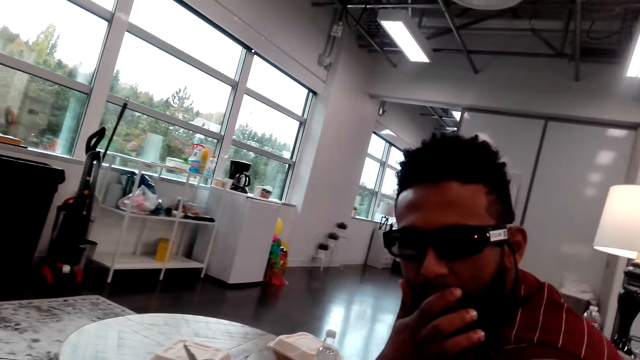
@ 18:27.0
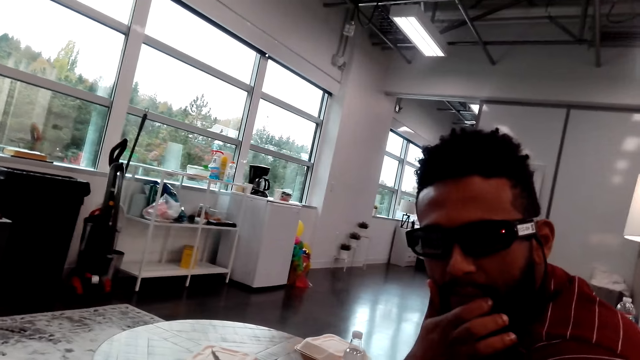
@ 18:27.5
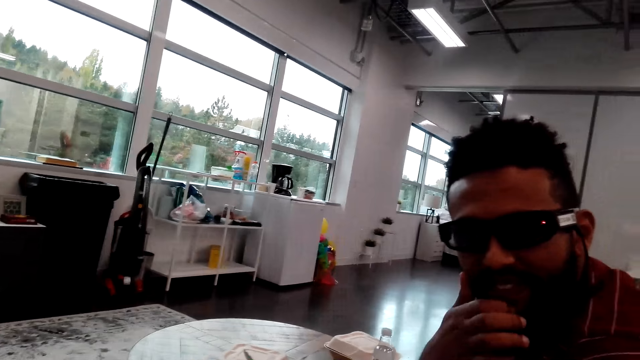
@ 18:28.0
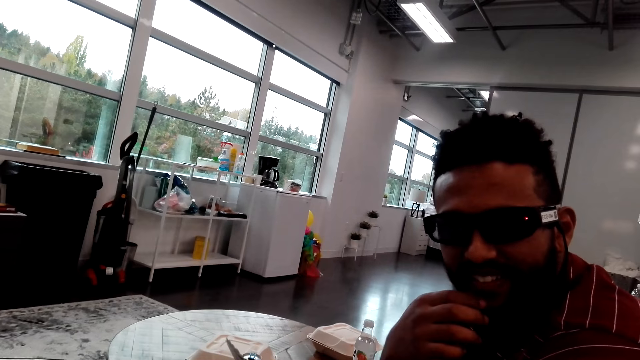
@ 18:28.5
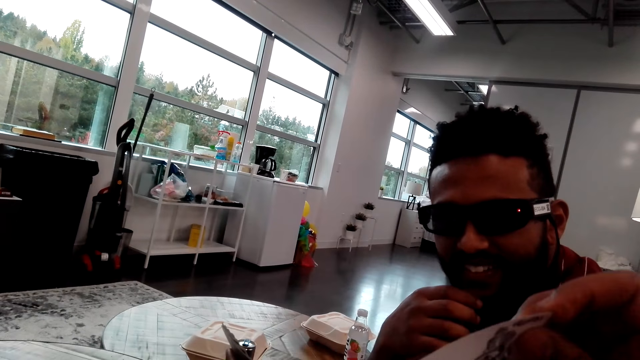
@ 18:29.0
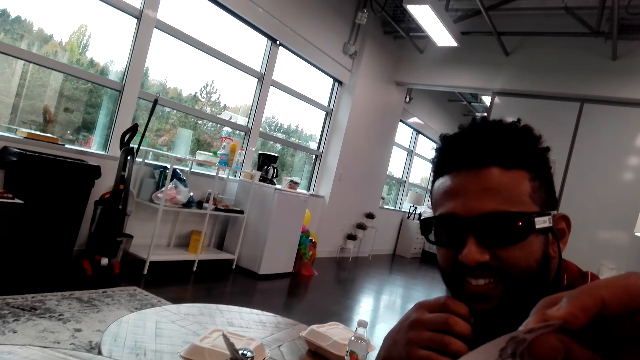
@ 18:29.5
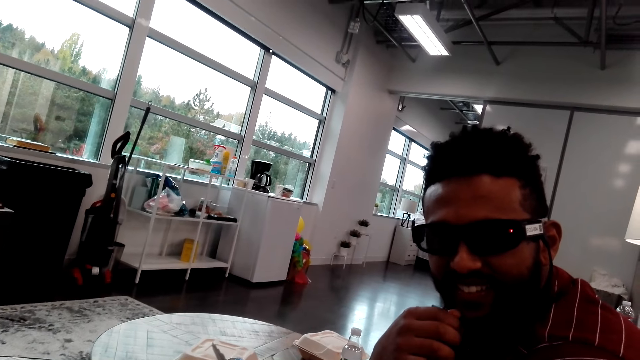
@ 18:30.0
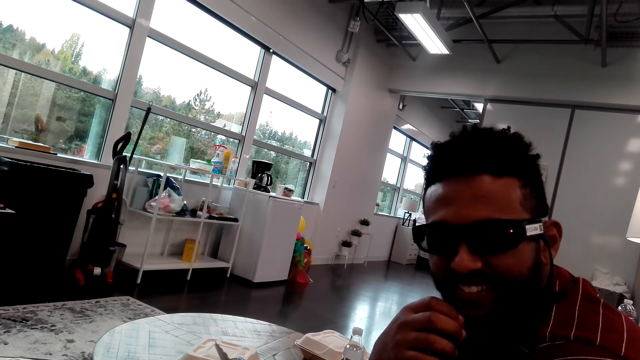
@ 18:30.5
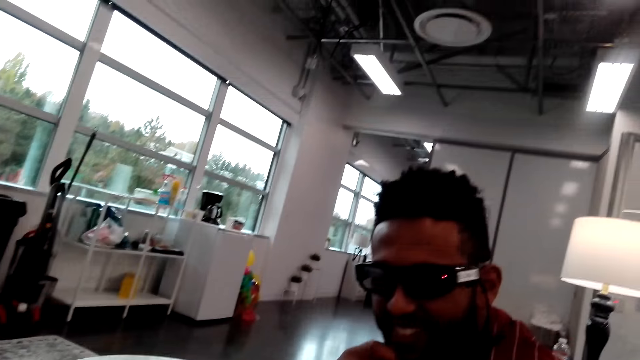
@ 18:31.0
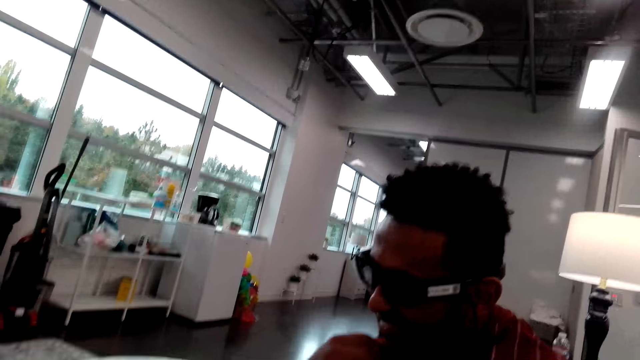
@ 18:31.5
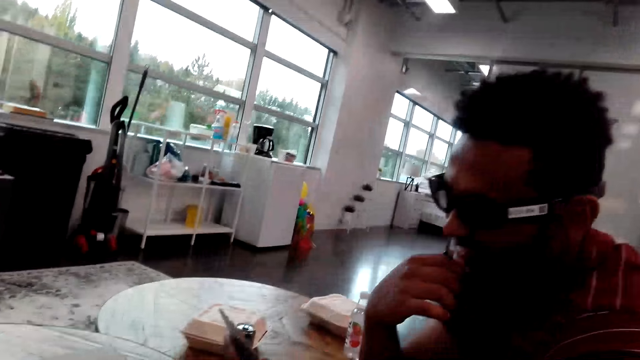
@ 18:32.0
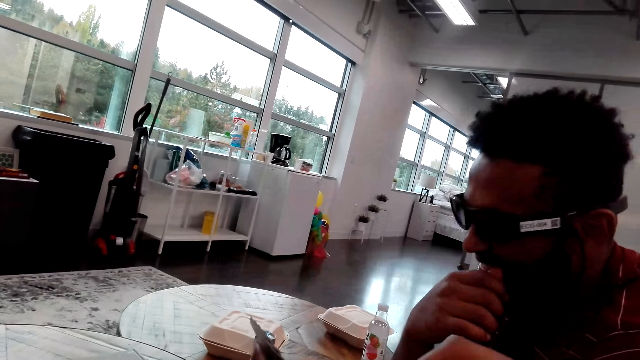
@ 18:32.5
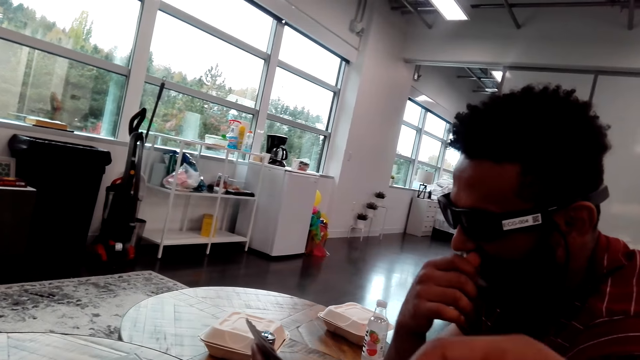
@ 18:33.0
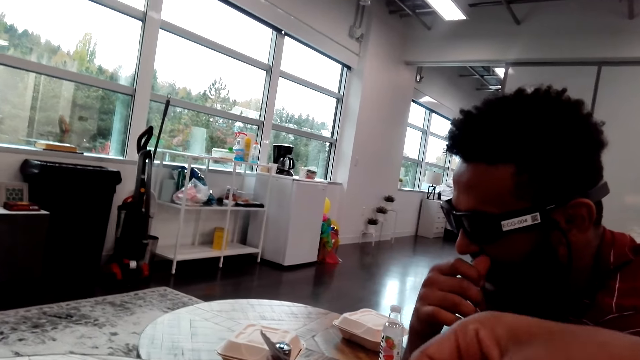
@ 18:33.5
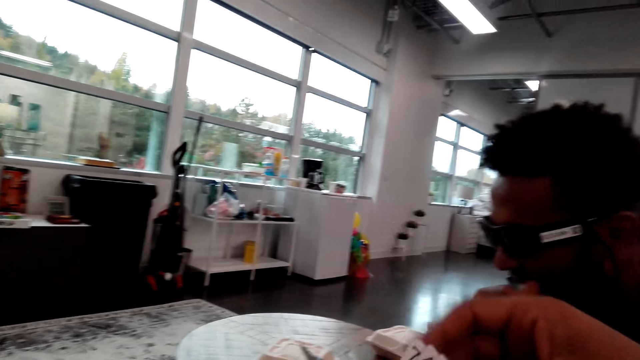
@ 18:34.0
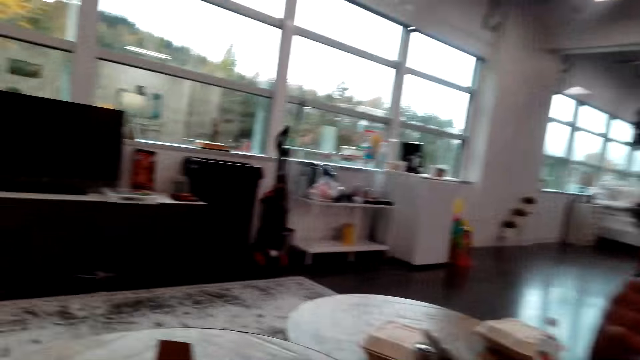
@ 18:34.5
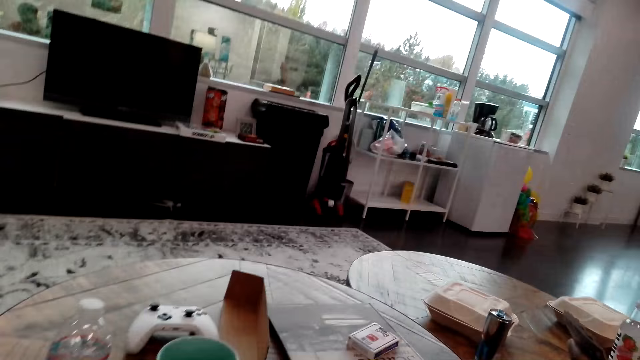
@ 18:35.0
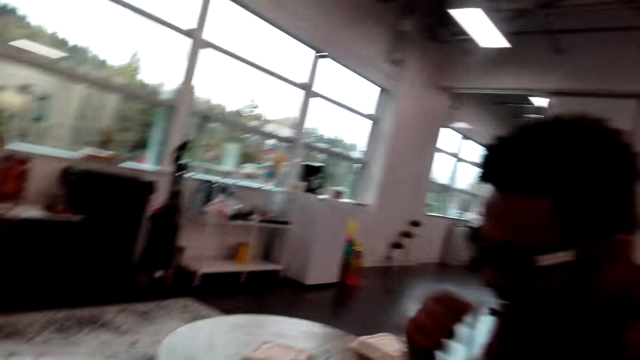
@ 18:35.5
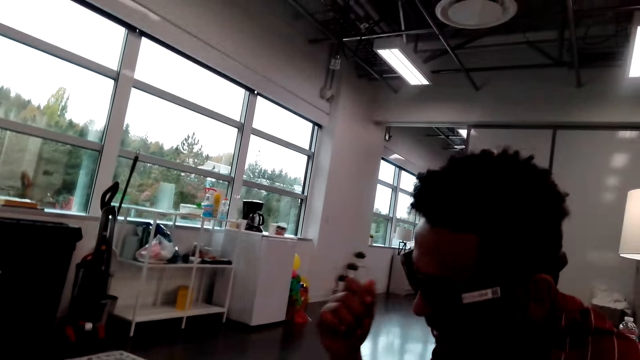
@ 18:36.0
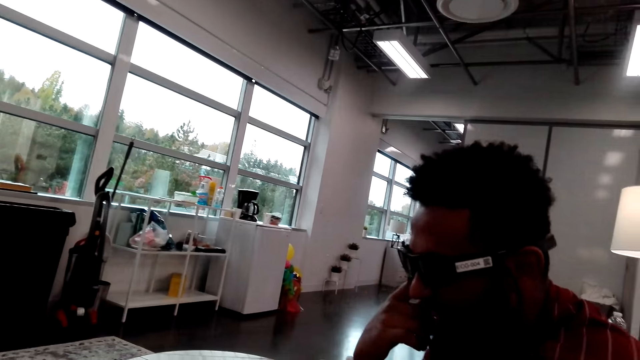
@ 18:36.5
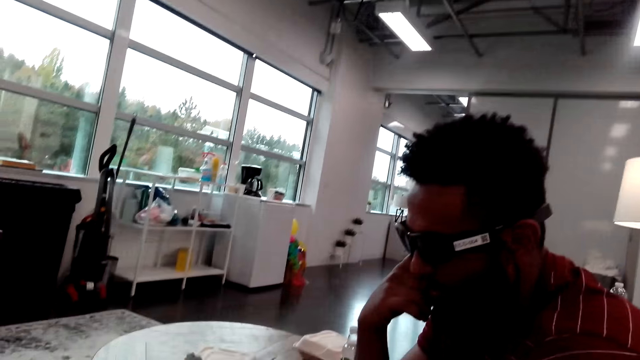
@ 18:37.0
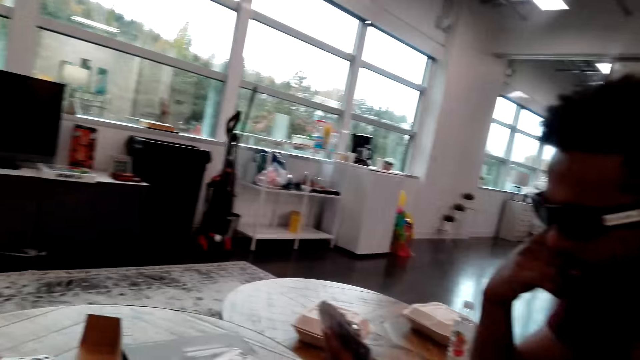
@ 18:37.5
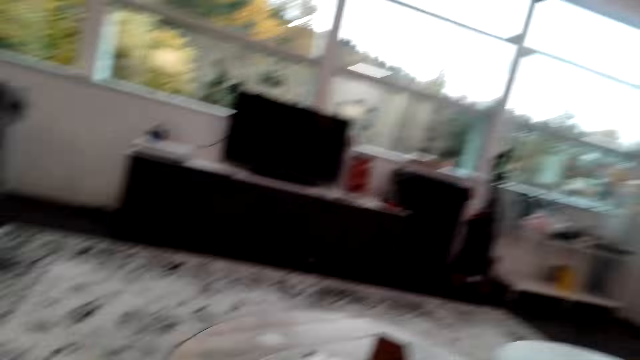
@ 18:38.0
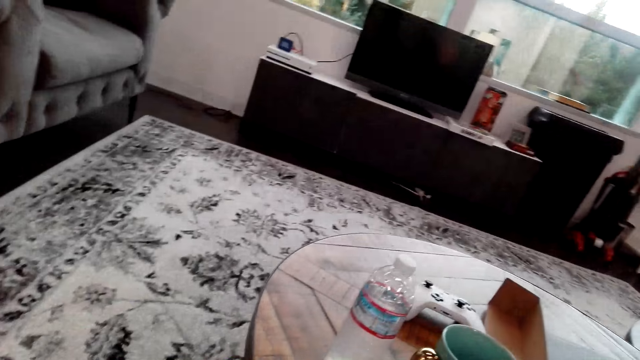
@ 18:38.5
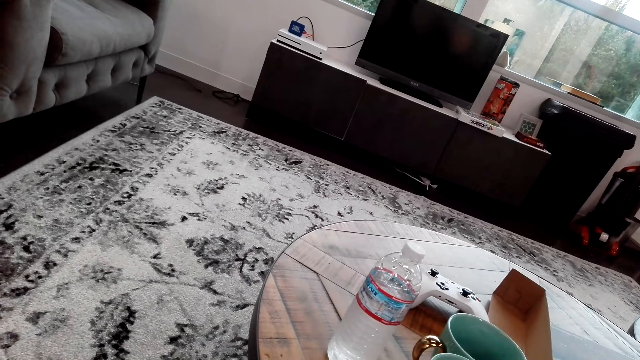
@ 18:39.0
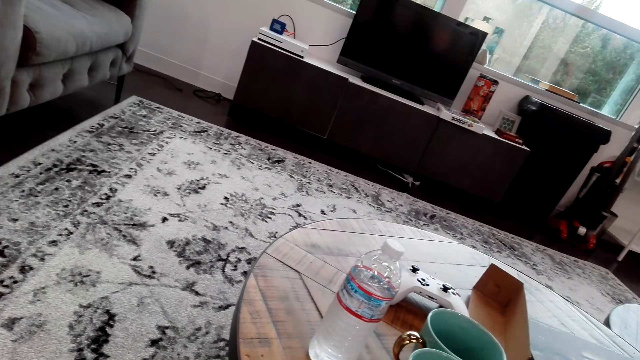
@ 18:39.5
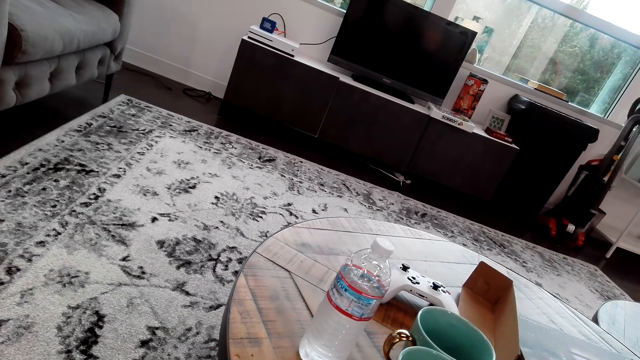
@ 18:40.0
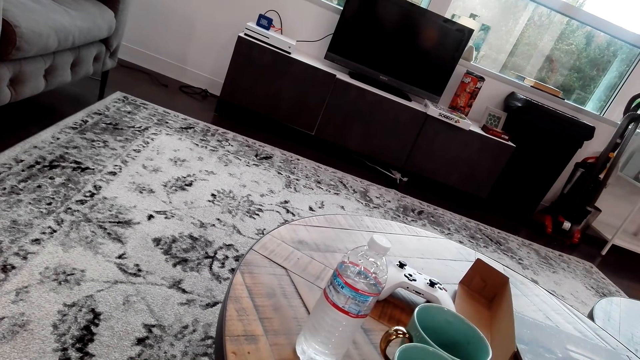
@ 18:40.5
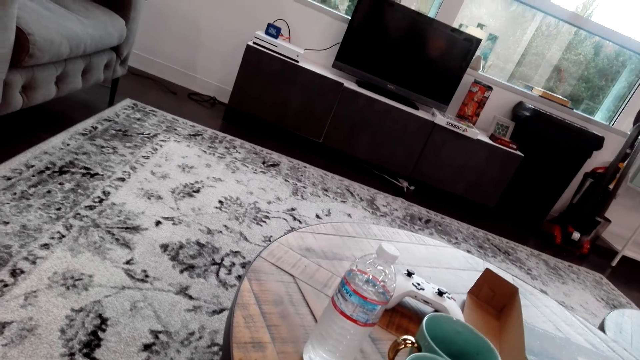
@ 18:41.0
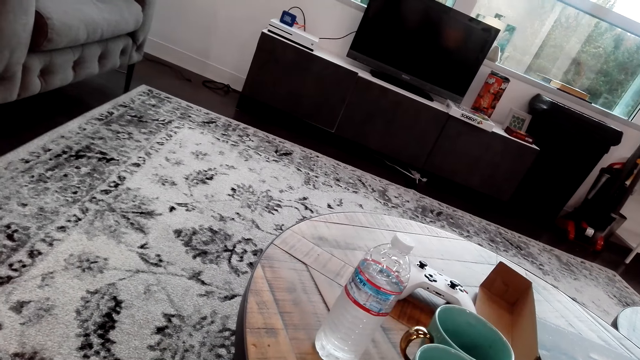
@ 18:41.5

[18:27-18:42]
A man talks to the camera wearer. The man touches his mouth. The camera wearer raises a hand, lowers the hand. The man touches his beard. The man moves his fingers. The camera wearer talks to the man. They move the hand. They touch the playing cards. The man talks to the camera wearer, holds the face. The camera wearer watches the background.

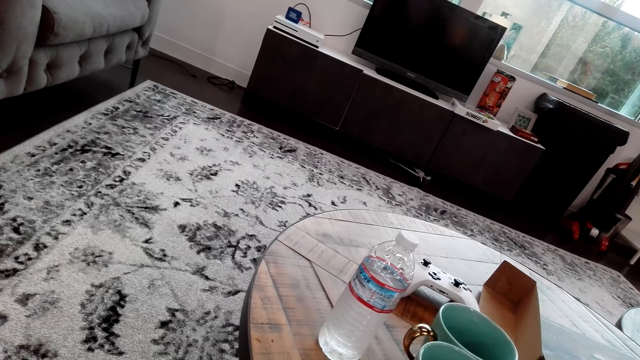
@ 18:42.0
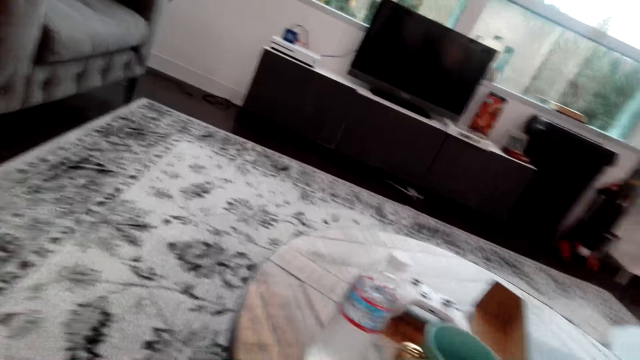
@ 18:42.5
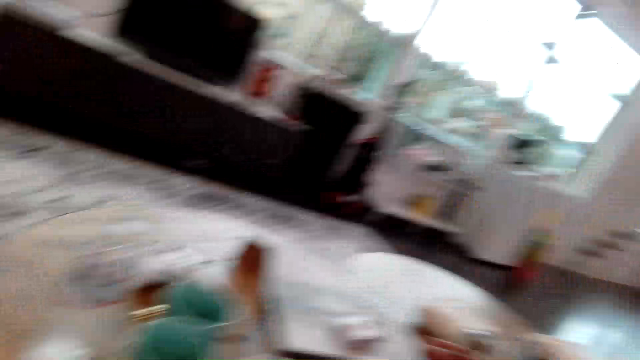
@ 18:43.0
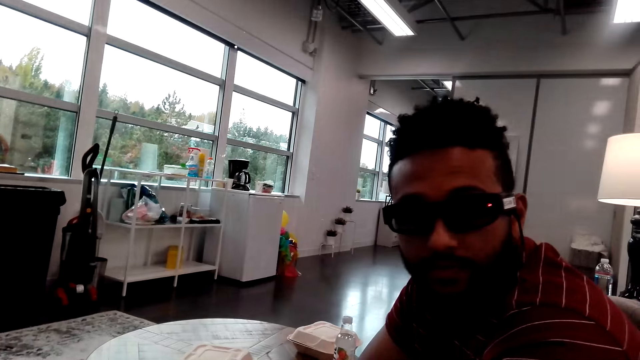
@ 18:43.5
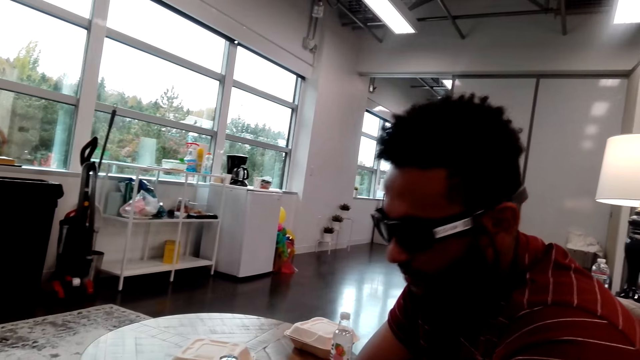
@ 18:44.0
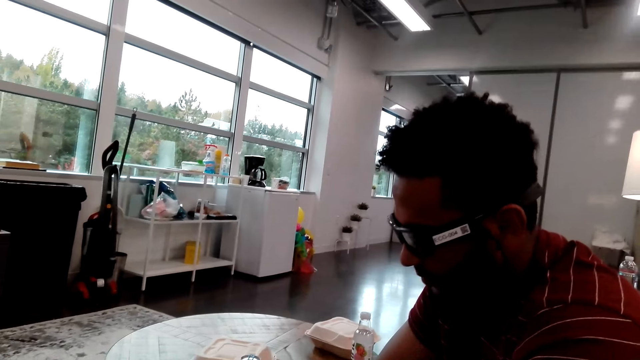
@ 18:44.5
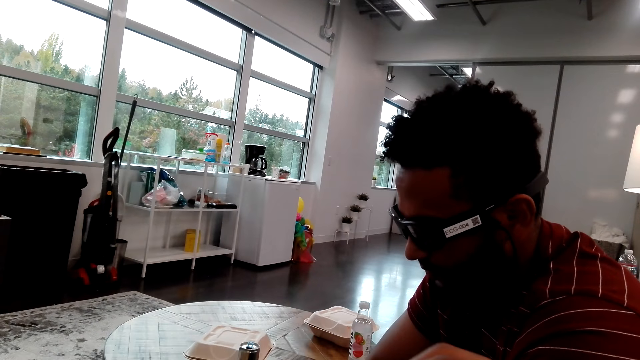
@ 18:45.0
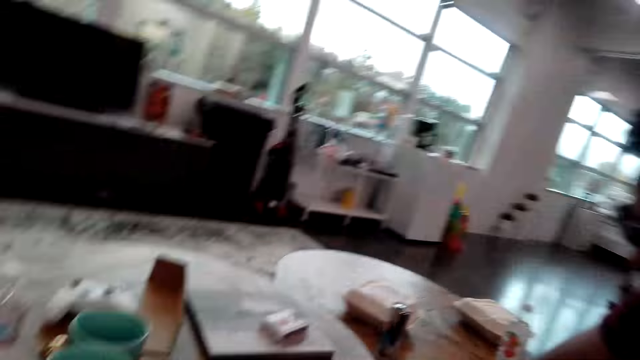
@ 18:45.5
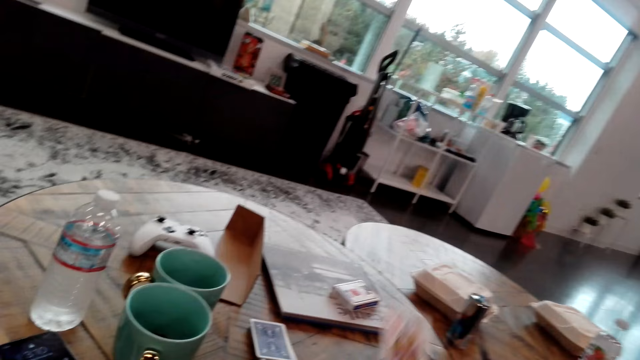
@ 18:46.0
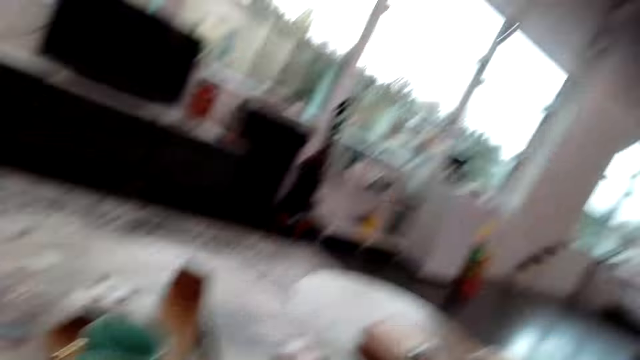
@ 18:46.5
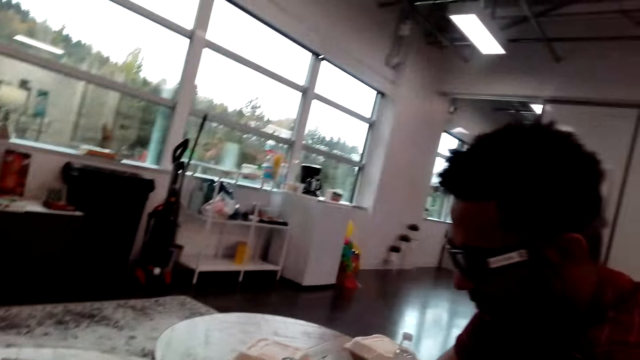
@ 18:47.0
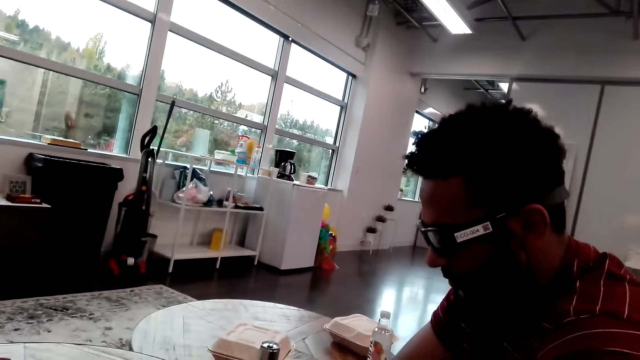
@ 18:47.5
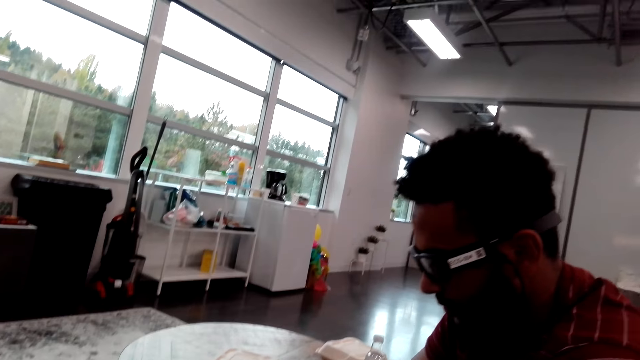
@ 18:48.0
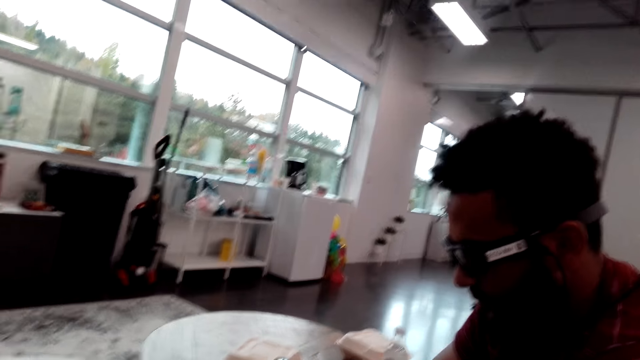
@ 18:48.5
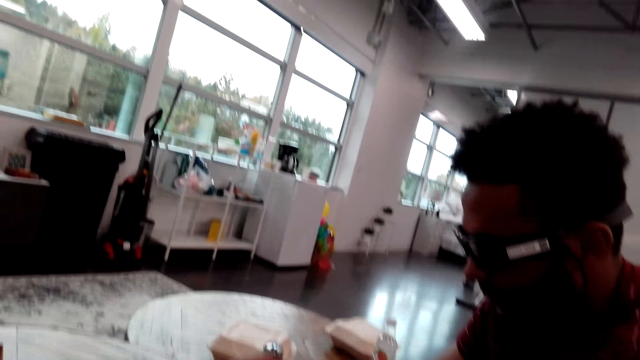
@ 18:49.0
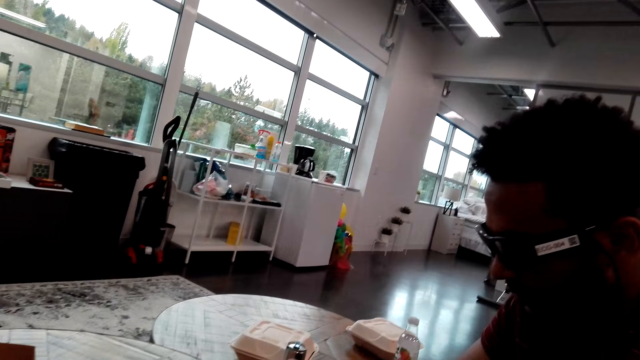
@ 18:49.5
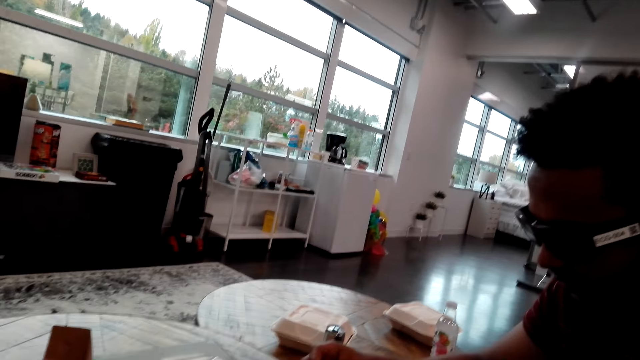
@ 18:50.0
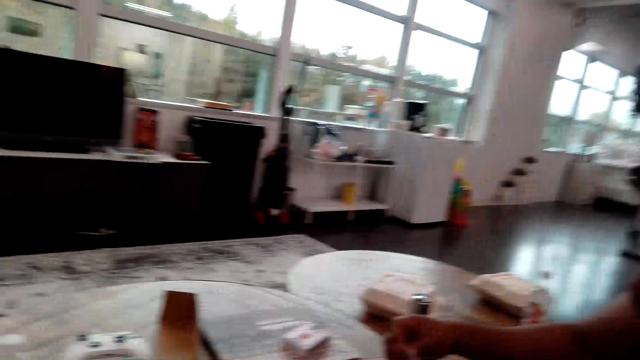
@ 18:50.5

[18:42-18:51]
The camera wearer talks to a man. They move a hand, lower the hand. They talk to the man.
